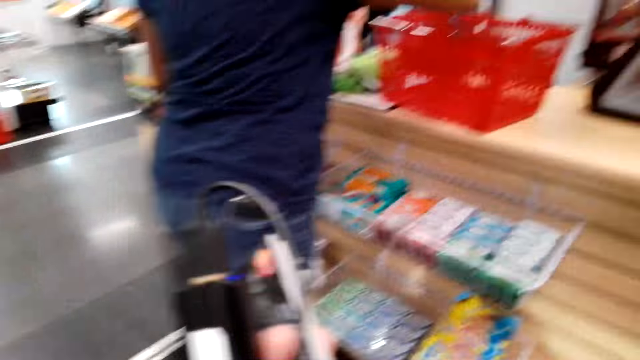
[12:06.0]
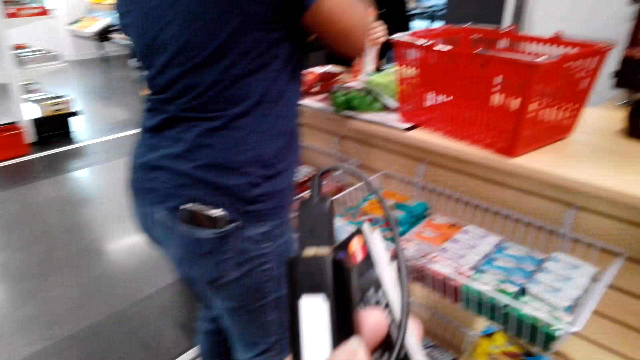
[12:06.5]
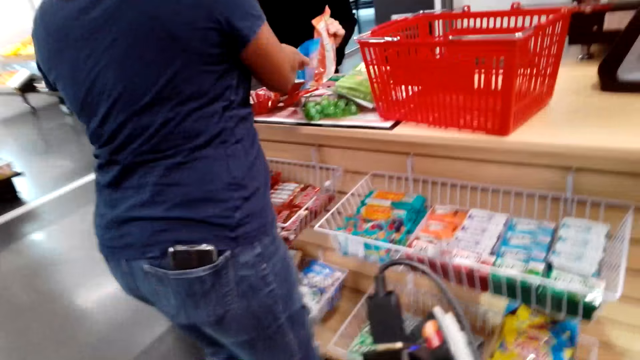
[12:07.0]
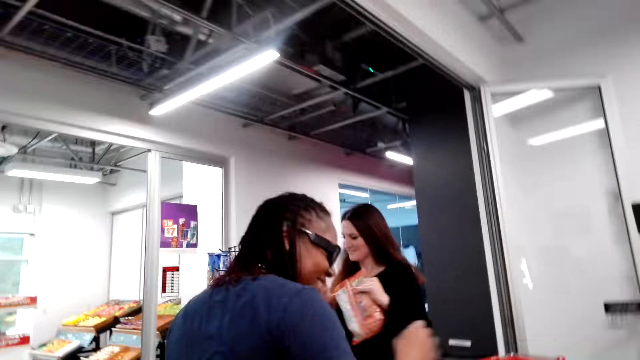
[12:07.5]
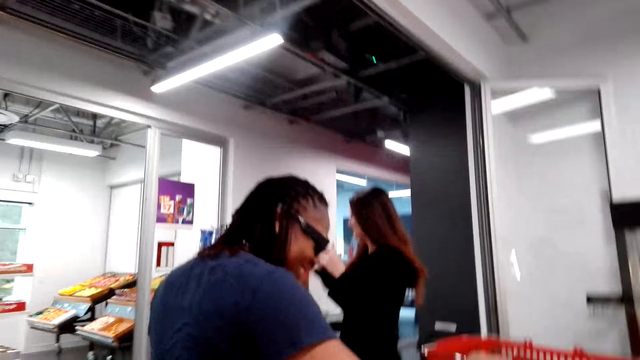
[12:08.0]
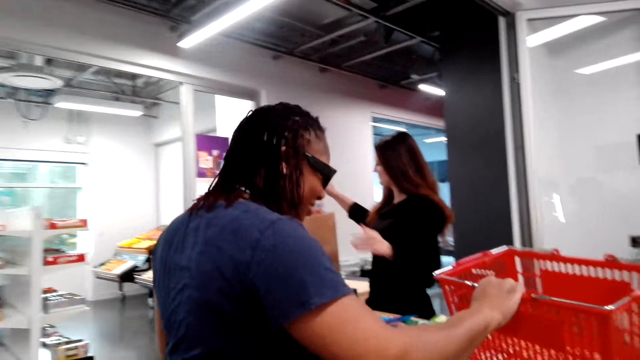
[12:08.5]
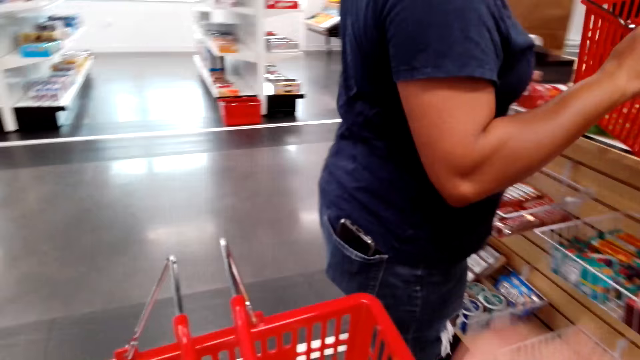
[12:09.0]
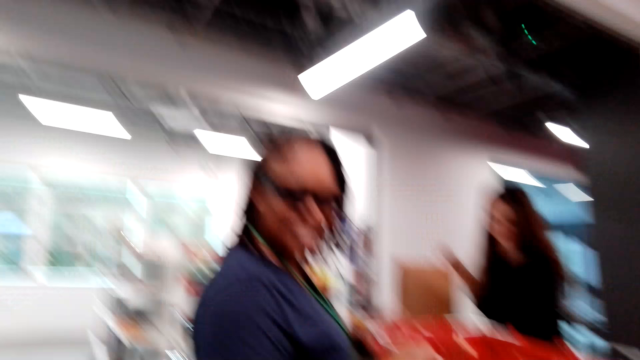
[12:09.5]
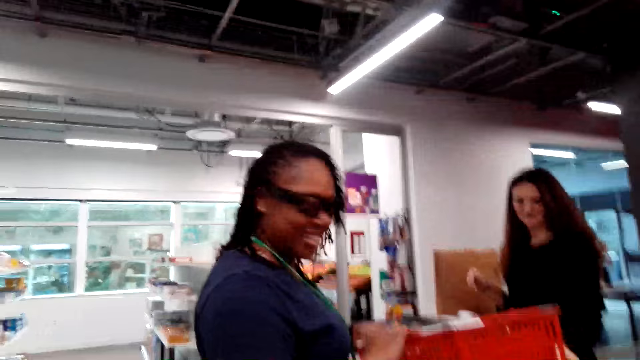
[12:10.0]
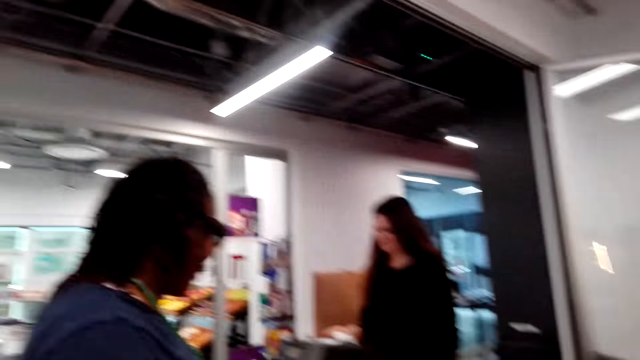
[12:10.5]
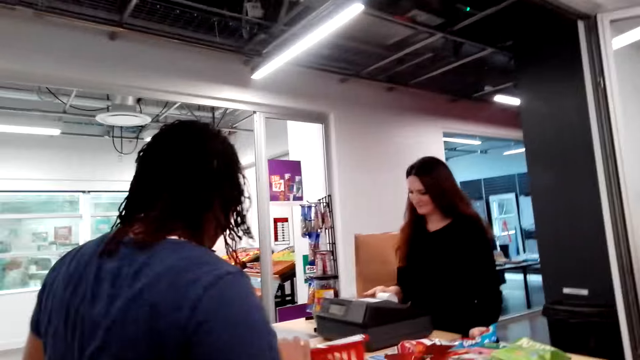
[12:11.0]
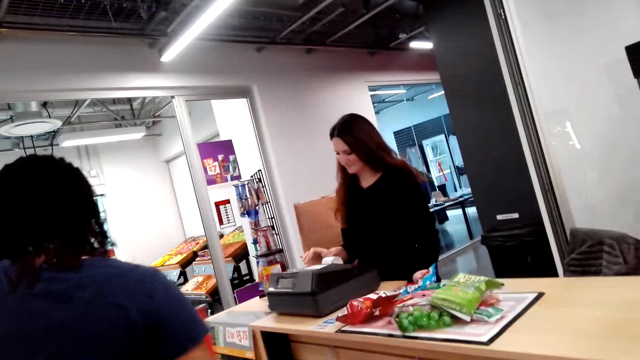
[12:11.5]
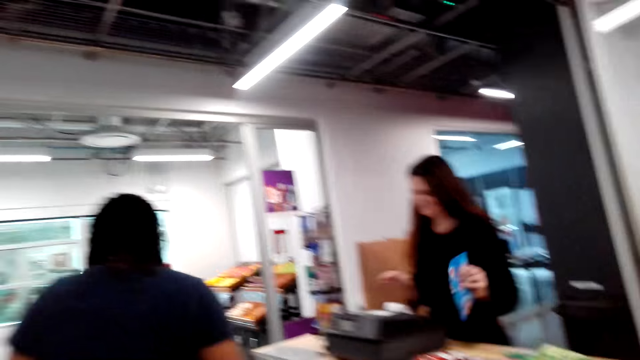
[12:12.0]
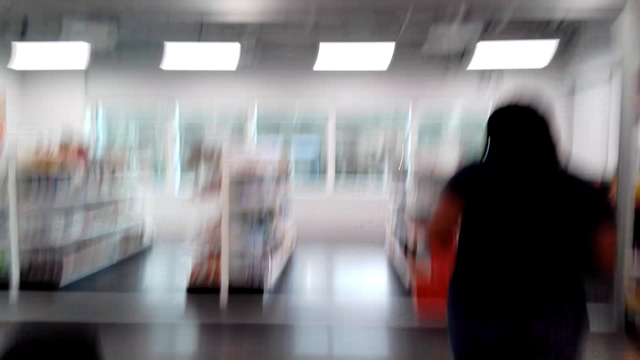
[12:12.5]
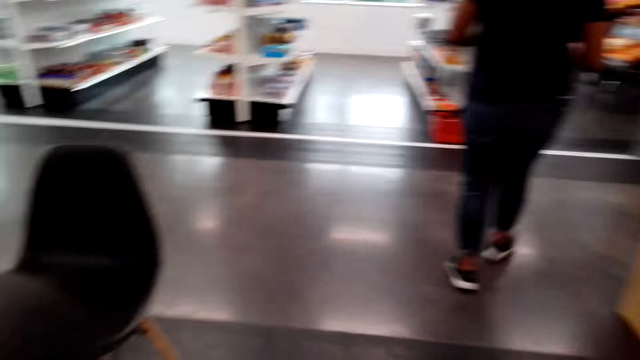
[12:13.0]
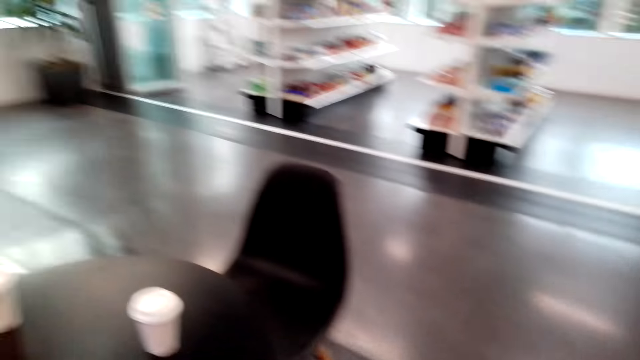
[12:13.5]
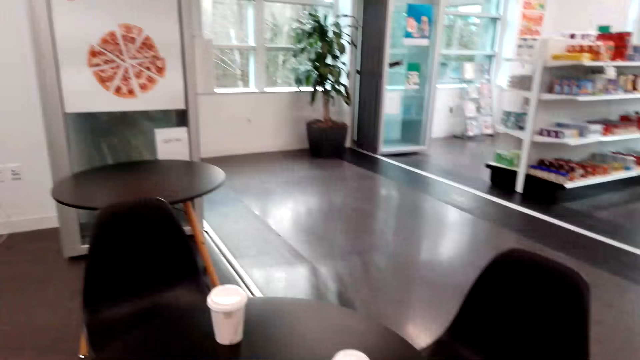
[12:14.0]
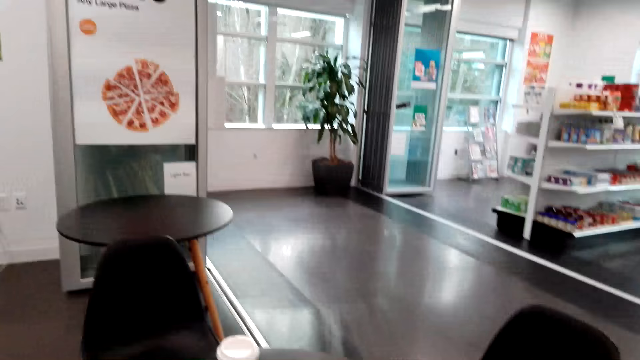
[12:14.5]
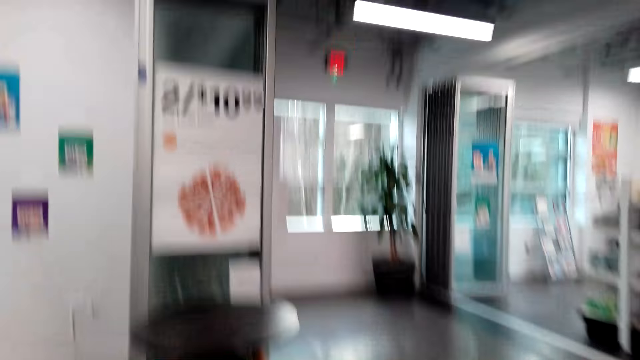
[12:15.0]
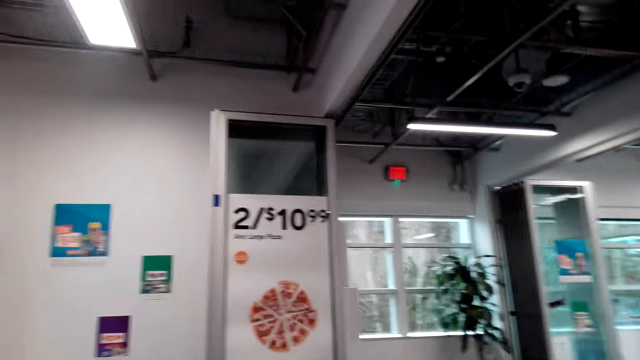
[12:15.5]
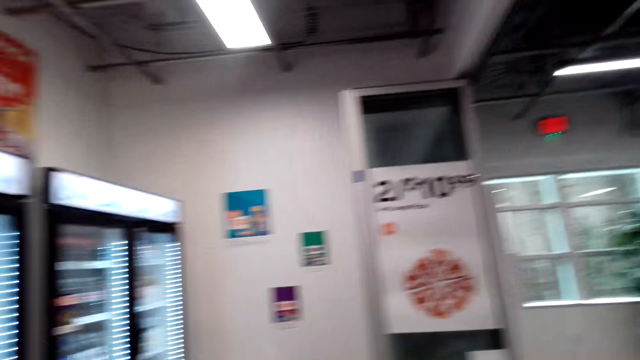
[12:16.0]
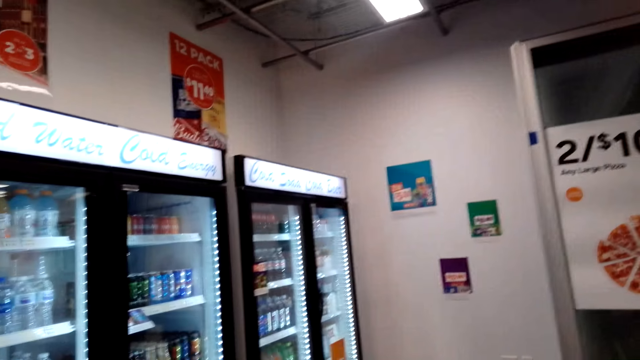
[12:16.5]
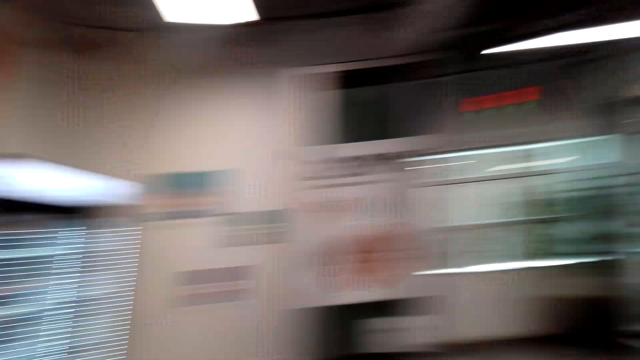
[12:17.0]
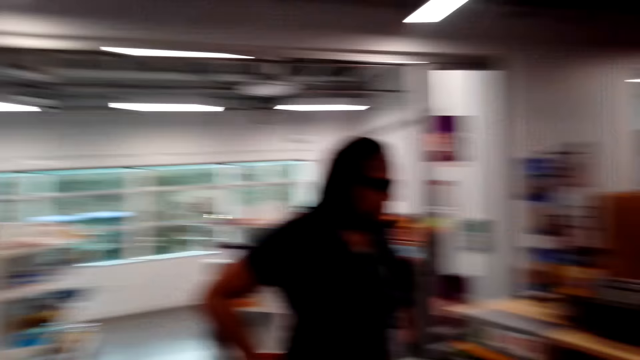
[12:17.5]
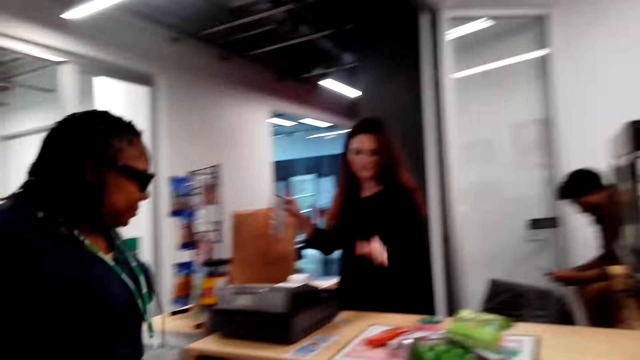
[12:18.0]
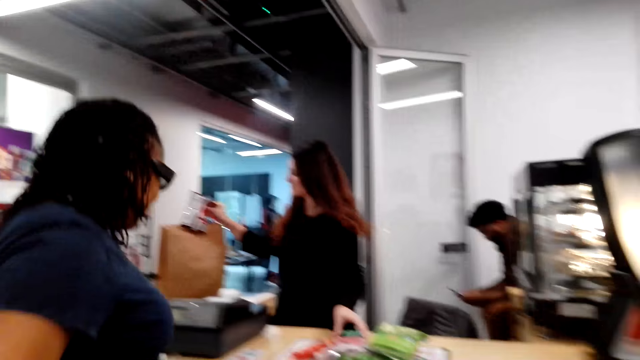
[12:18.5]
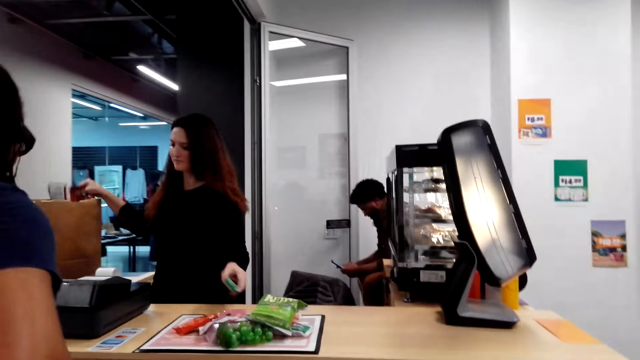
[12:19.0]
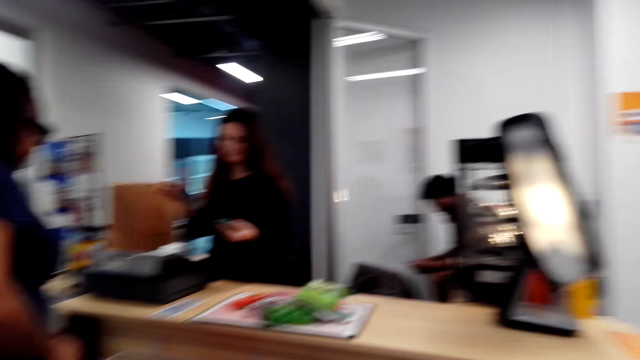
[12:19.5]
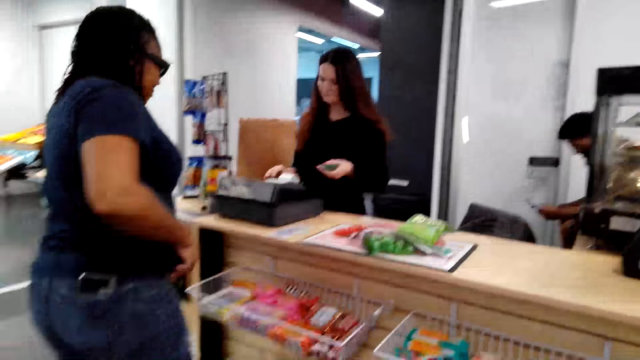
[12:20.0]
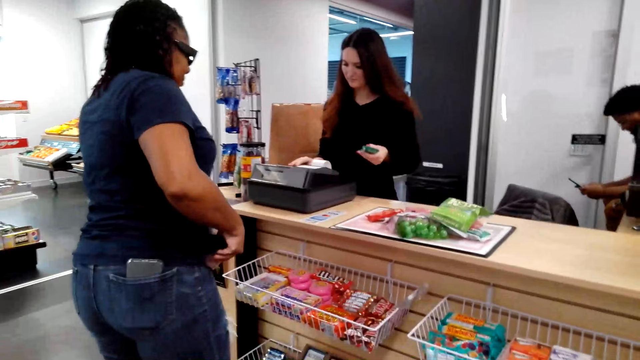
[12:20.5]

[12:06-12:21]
A woman puts items on the counter. The woman speaks to the camera wearer. The woman walks with a basket away. The camera wearer looks around the supermarket.

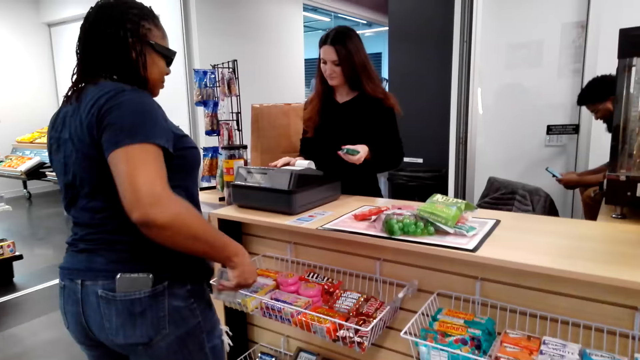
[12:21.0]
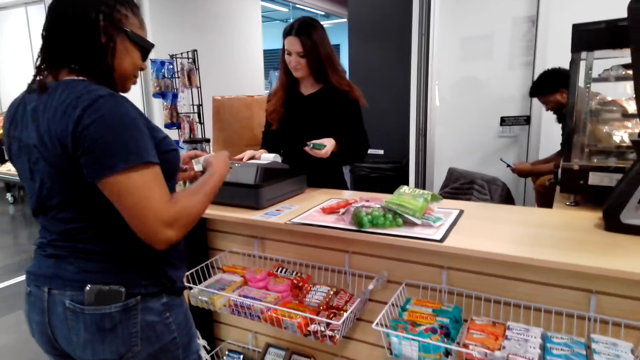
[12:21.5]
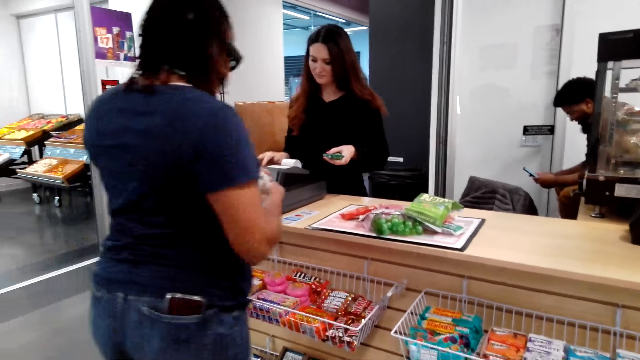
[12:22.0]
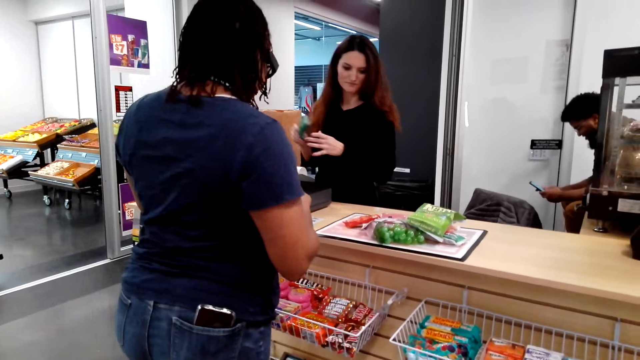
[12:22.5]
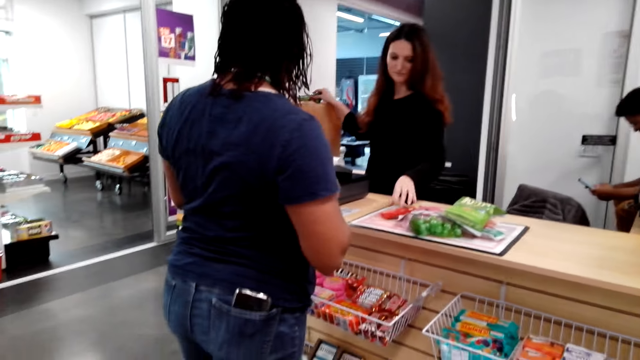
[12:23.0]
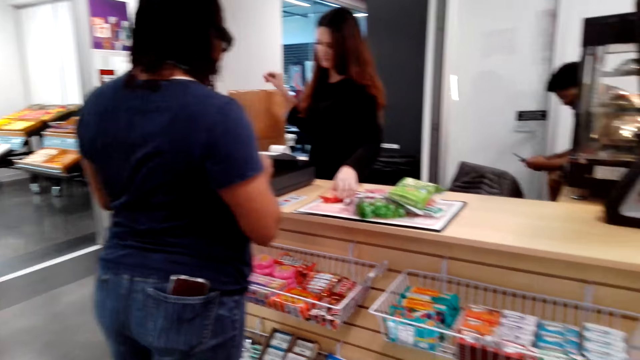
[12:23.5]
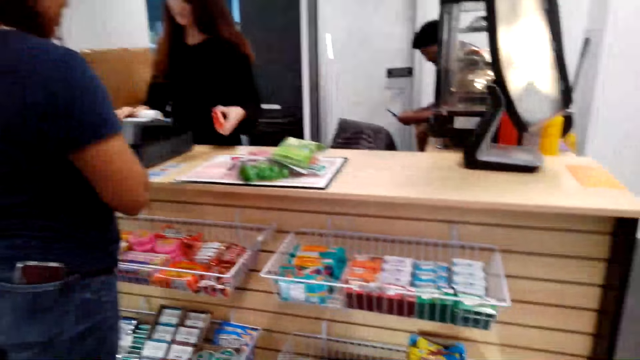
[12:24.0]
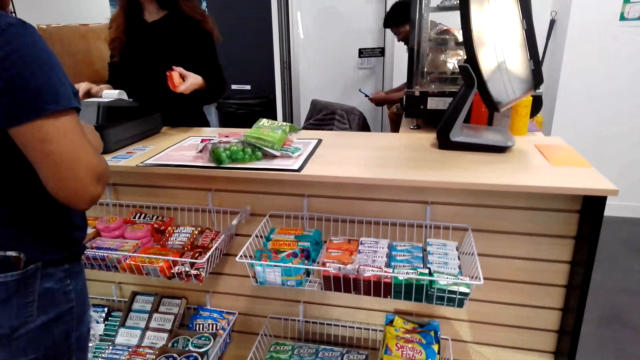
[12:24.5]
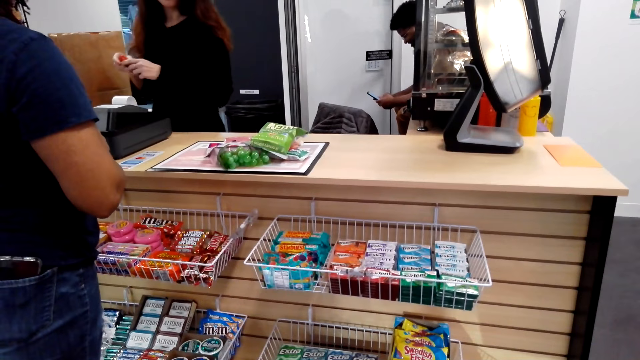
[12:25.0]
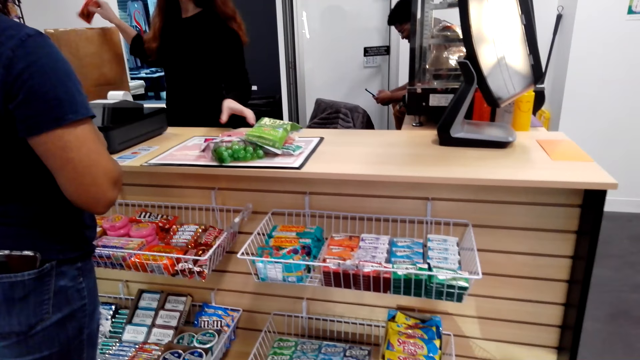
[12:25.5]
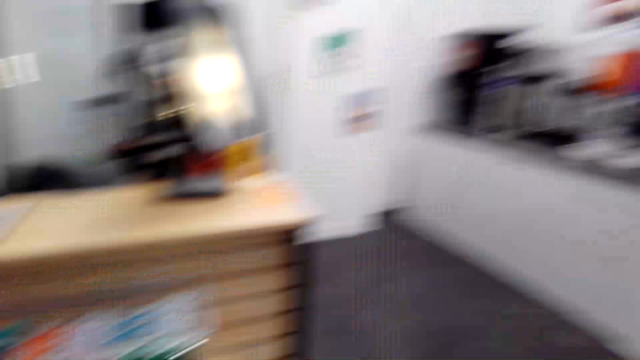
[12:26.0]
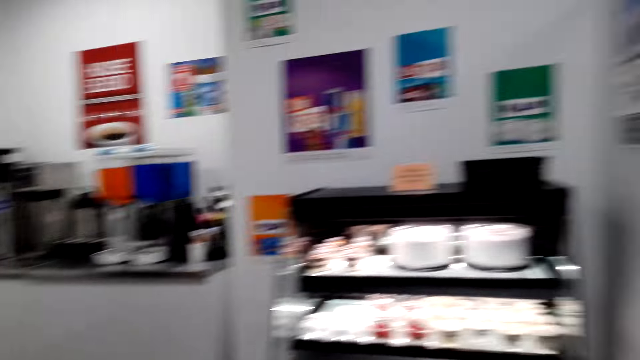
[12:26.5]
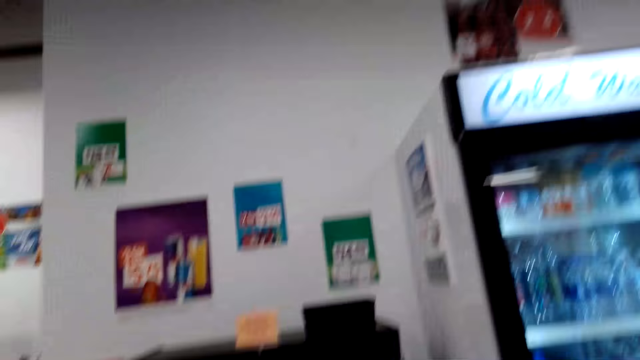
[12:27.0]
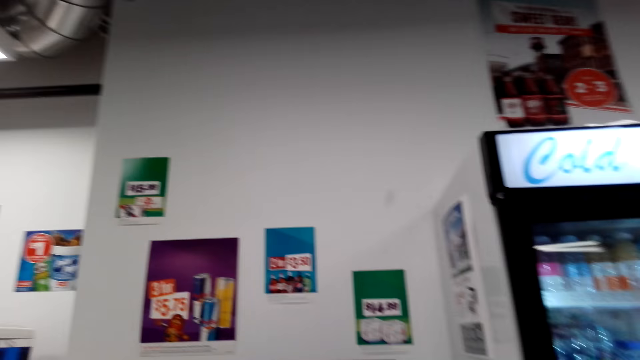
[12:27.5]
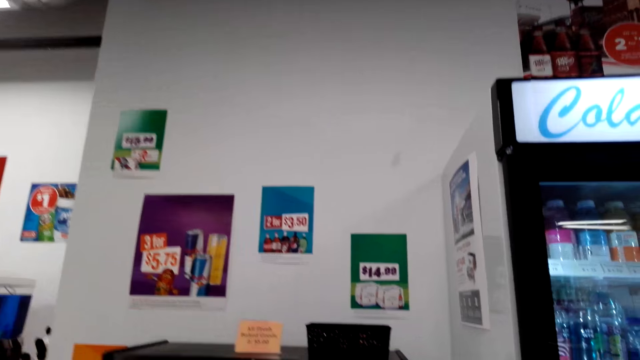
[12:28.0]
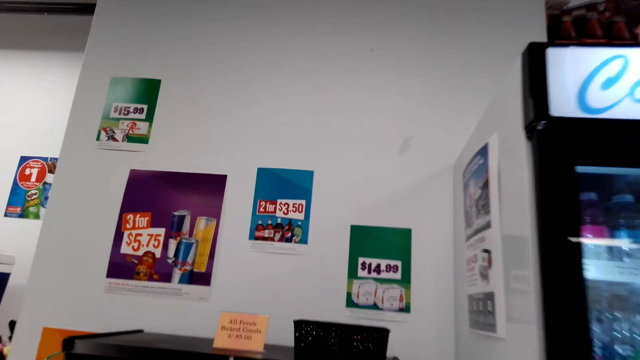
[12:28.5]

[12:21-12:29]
A woman removes money from her pocket. A cashier woman scans the items. The camera wearer looks around the supermarket.
